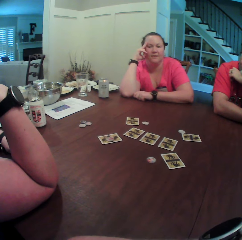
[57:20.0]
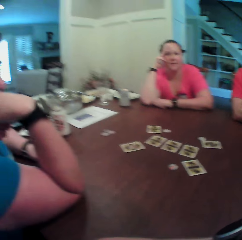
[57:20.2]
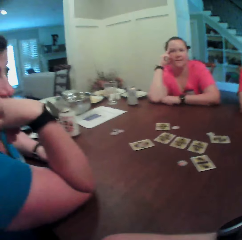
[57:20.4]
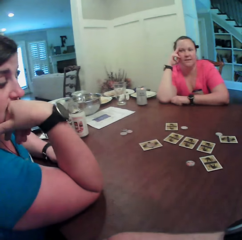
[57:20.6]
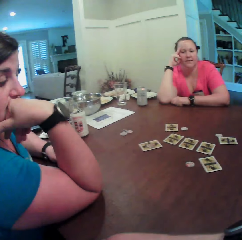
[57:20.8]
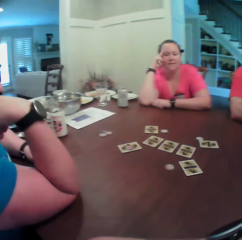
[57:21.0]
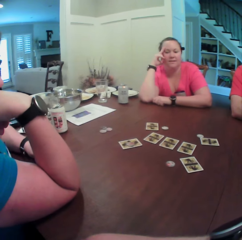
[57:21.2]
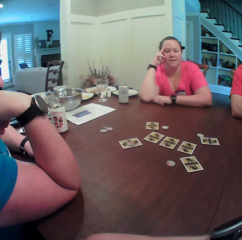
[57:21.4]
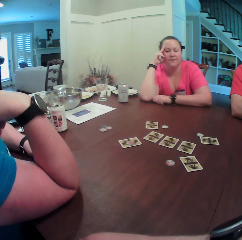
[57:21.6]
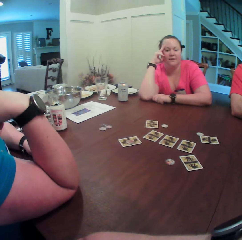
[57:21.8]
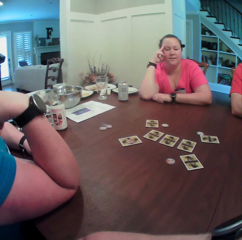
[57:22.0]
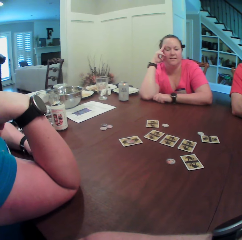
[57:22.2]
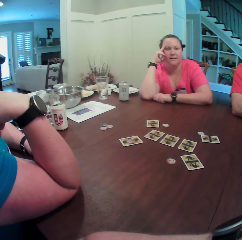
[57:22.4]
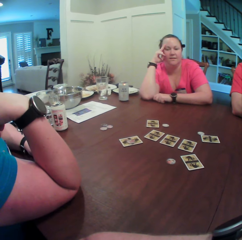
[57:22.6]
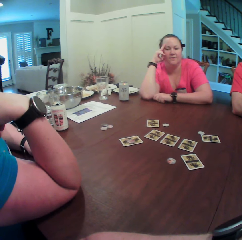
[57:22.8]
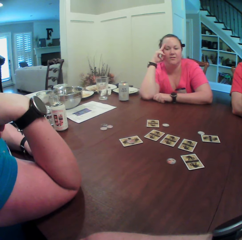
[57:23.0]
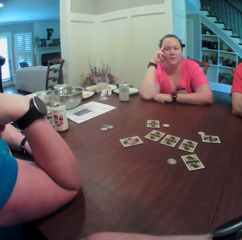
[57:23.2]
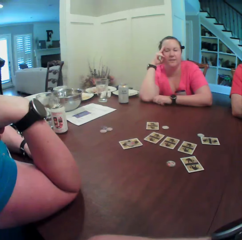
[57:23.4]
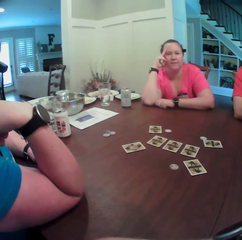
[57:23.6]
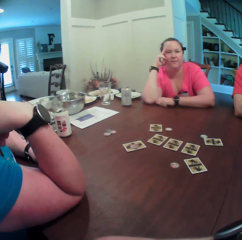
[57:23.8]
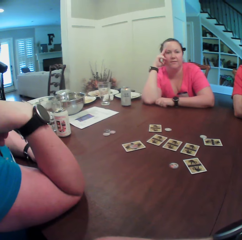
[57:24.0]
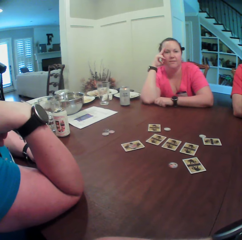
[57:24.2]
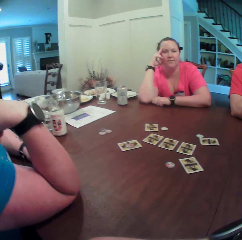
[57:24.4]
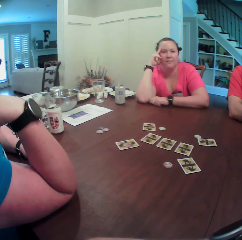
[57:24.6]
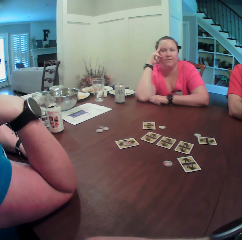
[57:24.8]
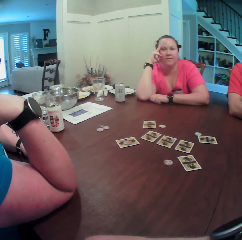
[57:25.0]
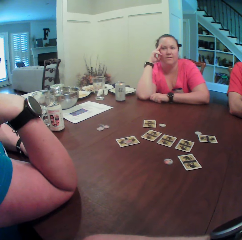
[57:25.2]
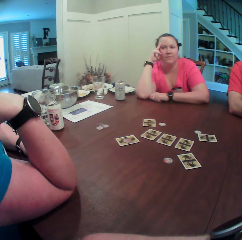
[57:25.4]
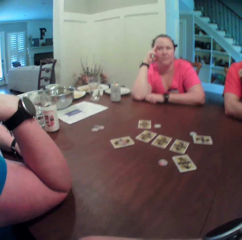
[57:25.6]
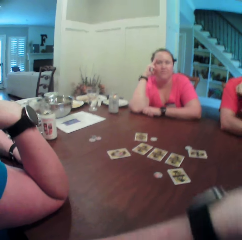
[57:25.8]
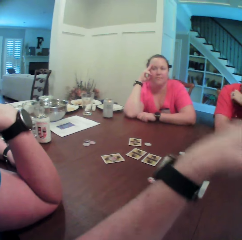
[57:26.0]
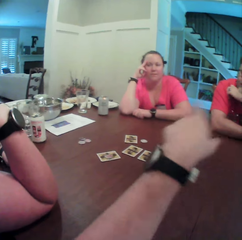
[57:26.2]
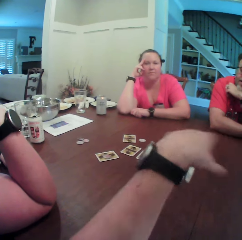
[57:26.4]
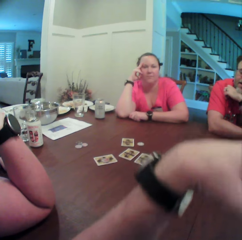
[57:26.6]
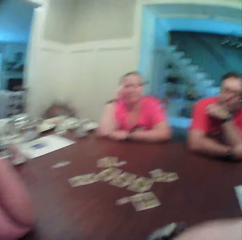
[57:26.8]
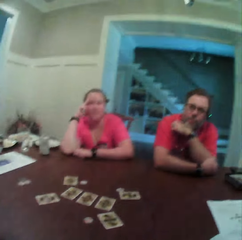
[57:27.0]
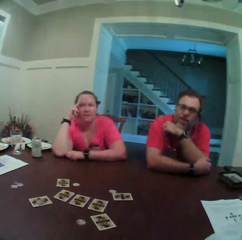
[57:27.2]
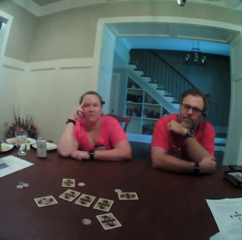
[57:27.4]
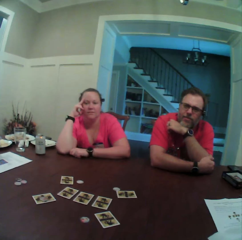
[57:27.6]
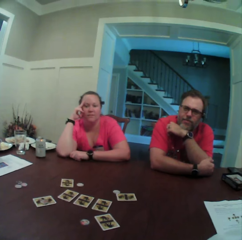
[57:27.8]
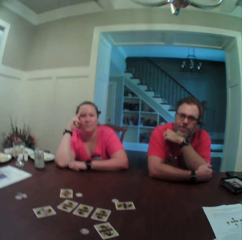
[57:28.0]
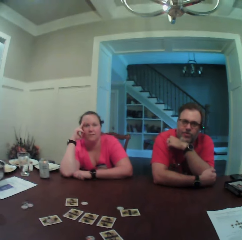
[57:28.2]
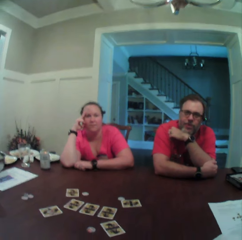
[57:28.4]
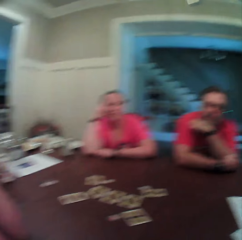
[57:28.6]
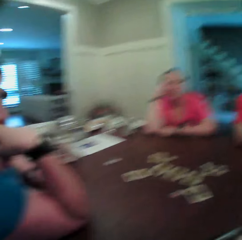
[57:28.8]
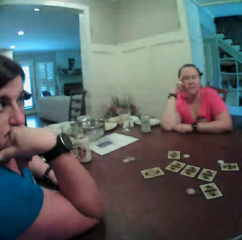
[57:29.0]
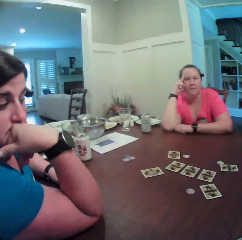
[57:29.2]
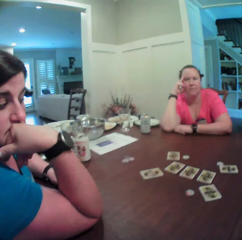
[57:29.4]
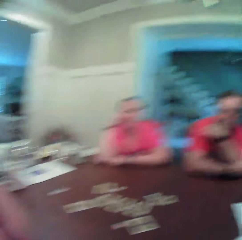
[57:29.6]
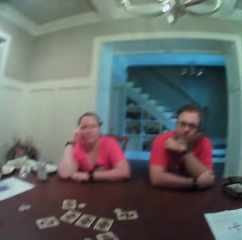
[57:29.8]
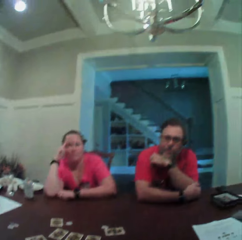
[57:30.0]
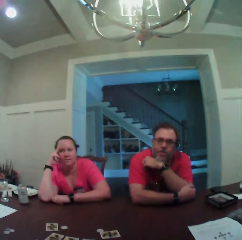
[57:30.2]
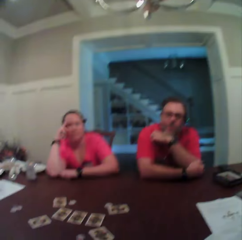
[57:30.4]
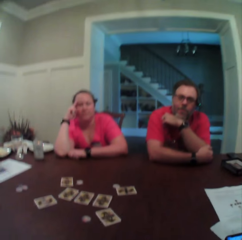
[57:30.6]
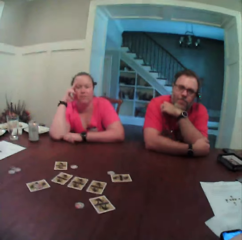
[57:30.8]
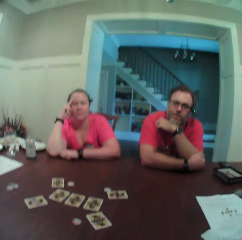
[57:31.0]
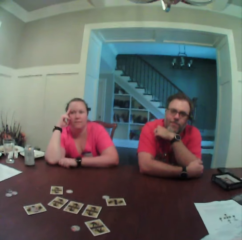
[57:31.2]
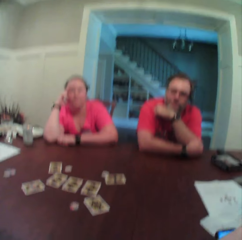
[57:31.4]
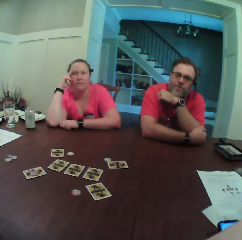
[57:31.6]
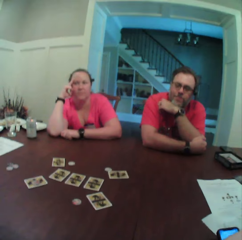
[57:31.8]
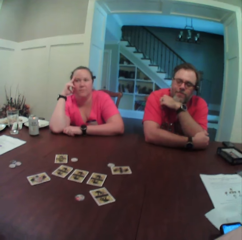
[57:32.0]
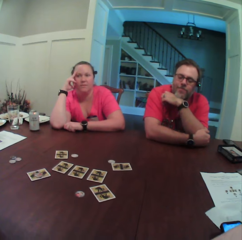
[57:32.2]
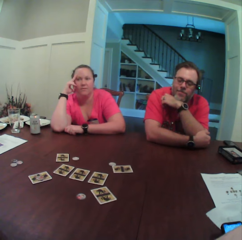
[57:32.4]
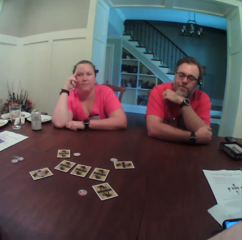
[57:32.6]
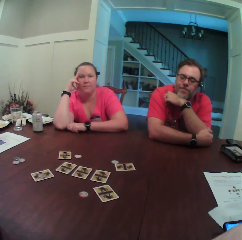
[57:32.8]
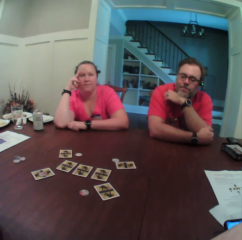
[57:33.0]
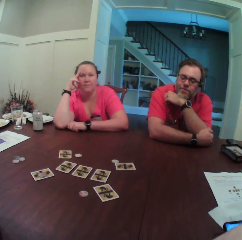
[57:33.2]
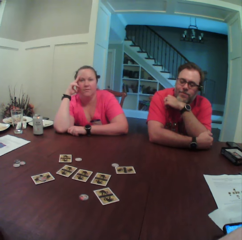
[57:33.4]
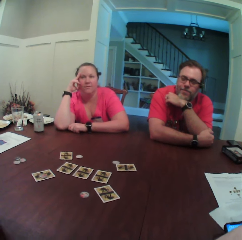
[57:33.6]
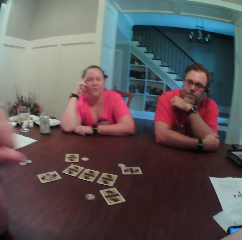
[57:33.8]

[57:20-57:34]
The camera wearer points towards a woman. They look around the apartment. They turn toward another woman. They turn towards the first woman and a man. They stare at the man.

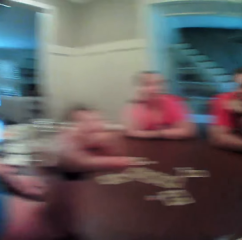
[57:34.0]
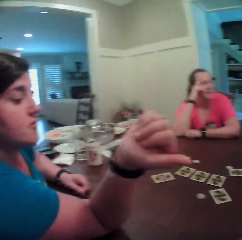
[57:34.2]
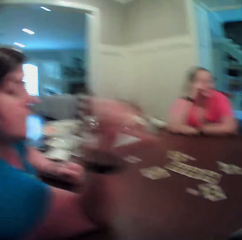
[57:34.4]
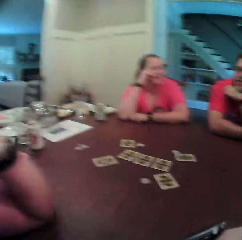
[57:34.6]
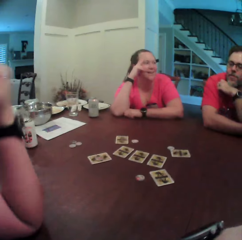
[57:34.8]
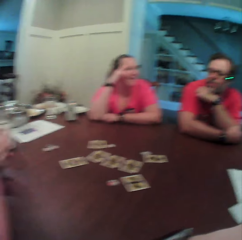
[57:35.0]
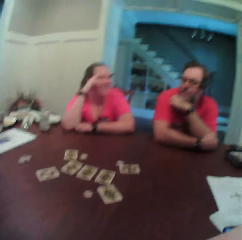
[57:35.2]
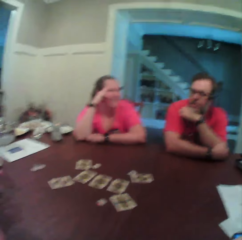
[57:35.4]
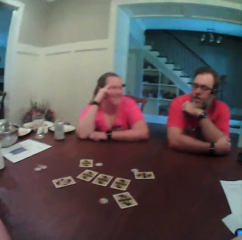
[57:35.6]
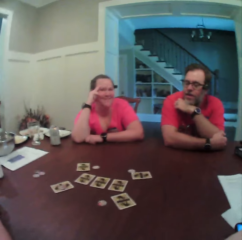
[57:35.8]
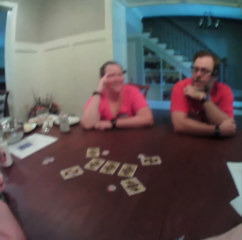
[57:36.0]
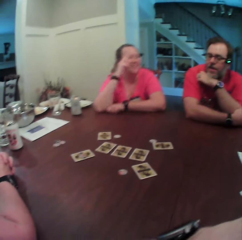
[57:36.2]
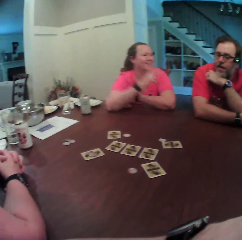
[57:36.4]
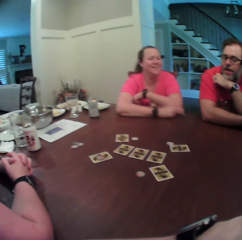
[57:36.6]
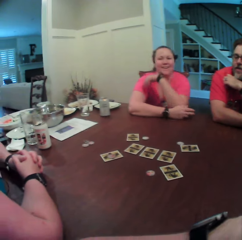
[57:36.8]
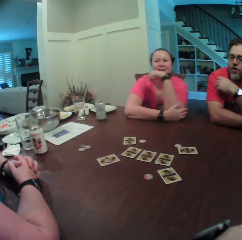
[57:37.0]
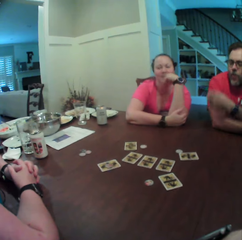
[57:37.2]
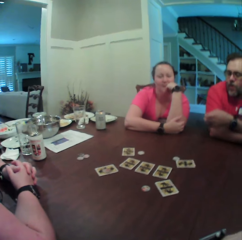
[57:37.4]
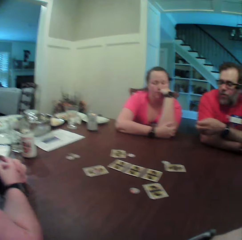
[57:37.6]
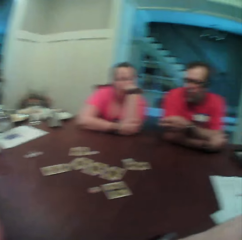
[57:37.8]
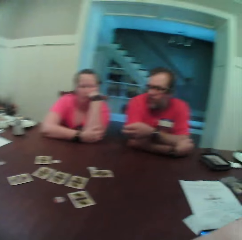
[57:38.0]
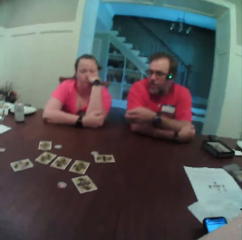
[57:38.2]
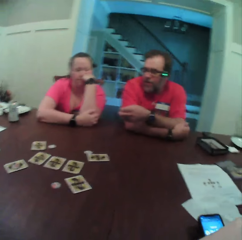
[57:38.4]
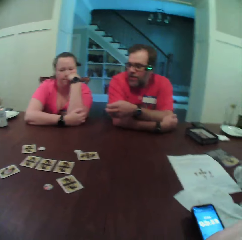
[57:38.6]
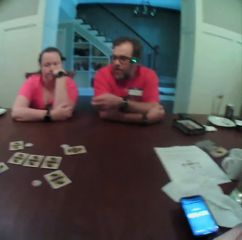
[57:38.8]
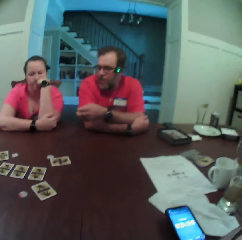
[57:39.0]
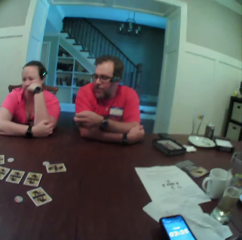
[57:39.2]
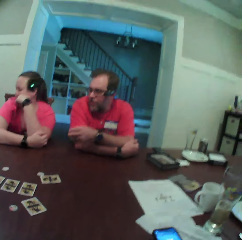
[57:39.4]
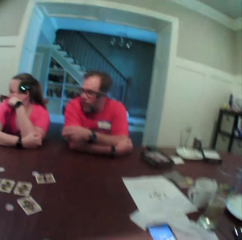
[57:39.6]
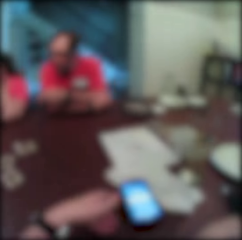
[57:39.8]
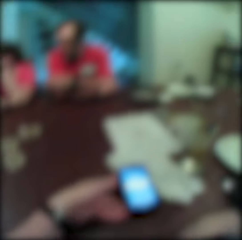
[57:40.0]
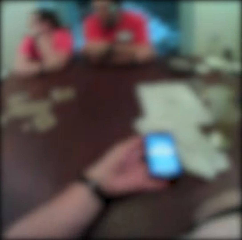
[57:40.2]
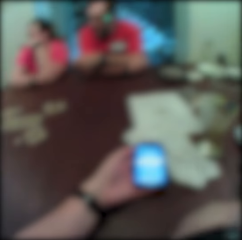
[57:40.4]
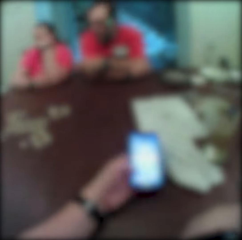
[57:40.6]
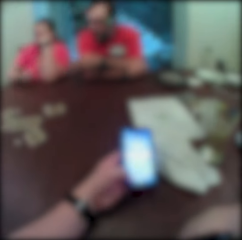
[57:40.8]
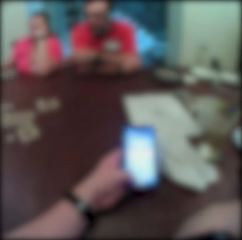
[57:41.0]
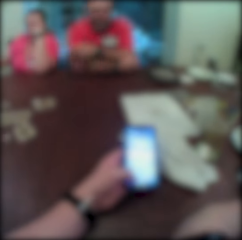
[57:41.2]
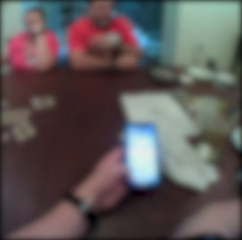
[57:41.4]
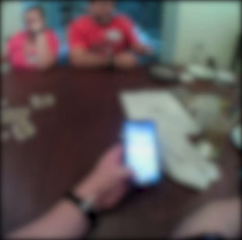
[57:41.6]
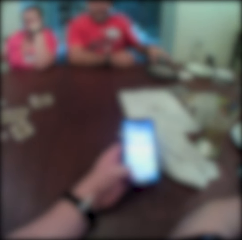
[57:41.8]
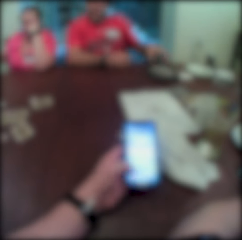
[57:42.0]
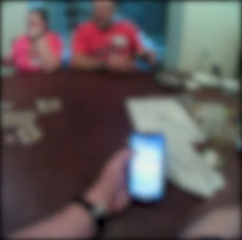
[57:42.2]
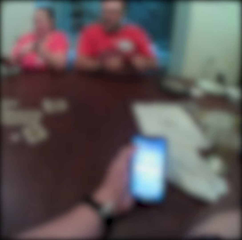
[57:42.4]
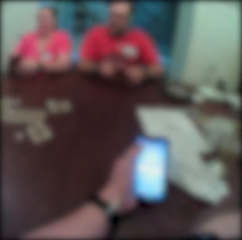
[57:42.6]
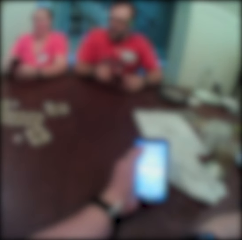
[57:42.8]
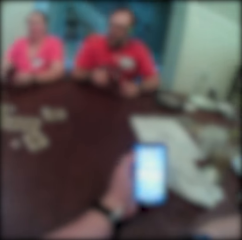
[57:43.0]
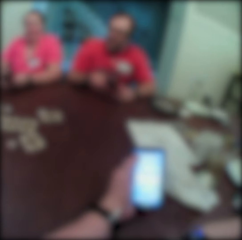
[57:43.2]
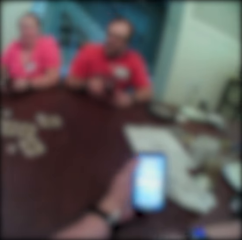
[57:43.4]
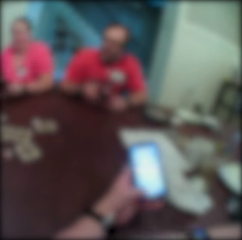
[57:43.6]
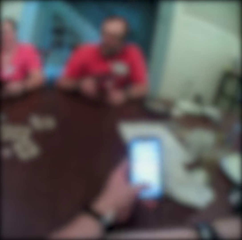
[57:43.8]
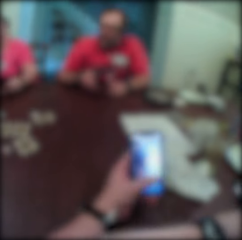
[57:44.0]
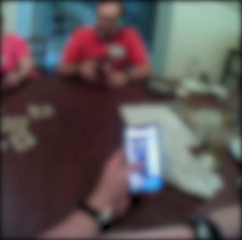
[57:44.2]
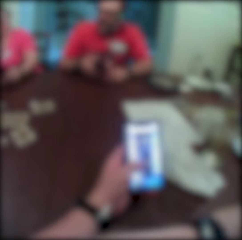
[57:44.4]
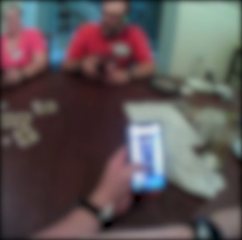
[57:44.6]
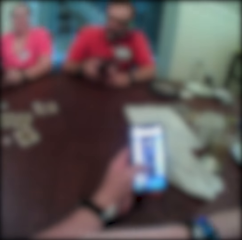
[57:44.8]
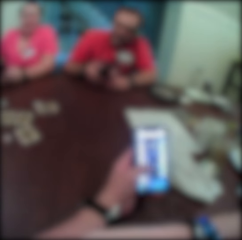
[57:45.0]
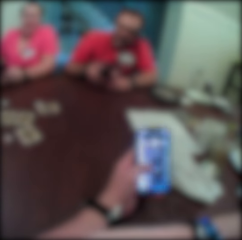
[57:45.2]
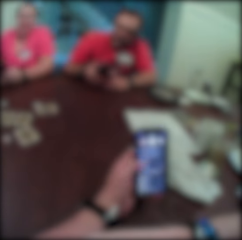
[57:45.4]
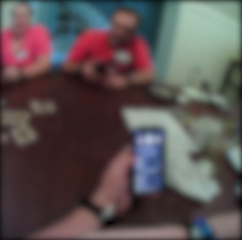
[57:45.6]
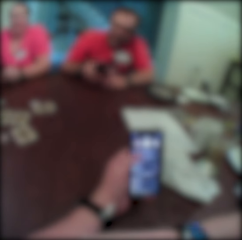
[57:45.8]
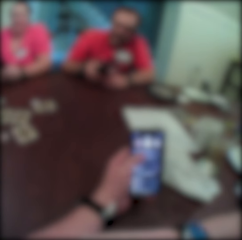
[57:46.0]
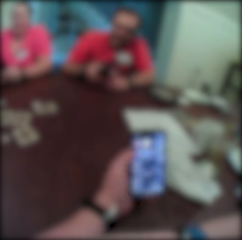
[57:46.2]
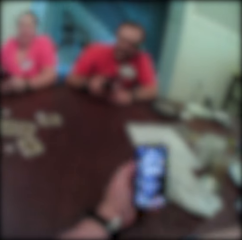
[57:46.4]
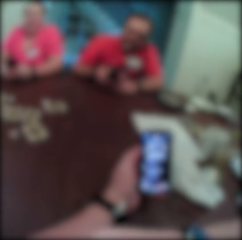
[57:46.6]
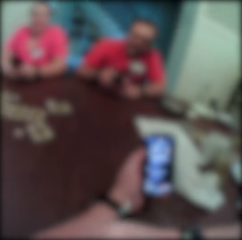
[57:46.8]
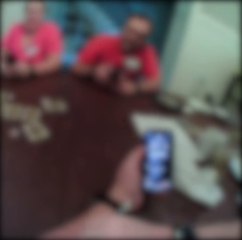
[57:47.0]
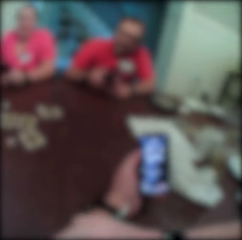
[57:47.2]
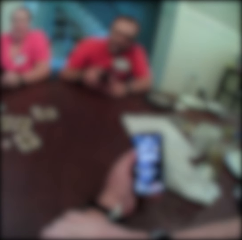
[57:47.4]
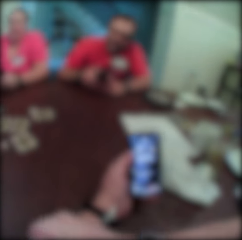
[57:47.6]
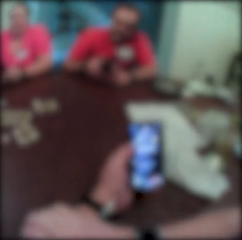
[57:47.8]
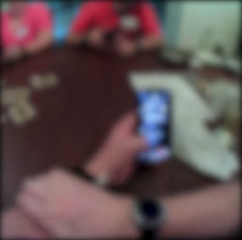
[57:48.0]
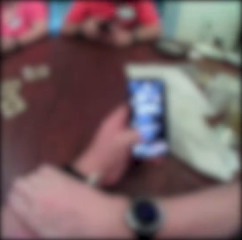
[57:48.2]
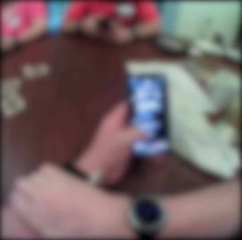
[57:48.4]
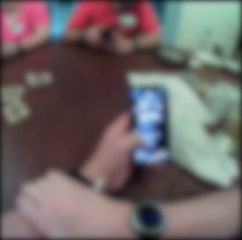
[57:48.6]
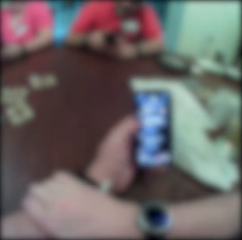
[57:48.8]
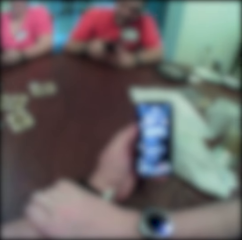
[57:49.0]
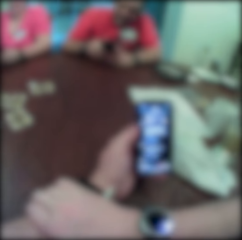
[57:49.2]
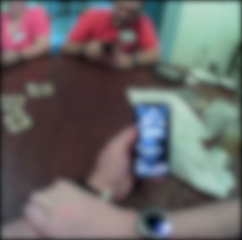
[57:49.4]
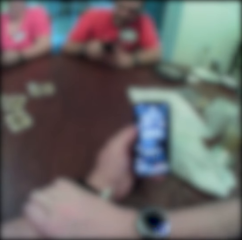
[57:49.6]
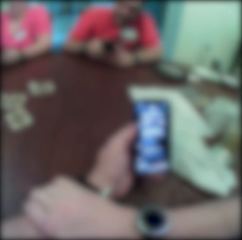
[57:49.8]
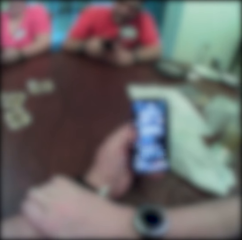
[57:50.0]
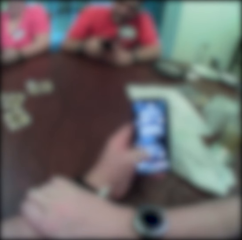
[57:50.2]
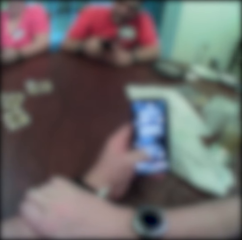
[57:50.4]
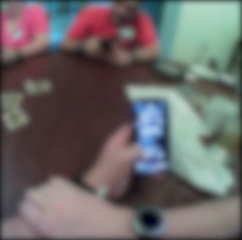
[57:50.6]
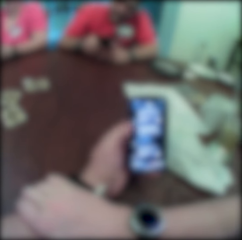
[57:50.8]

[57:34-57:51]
The camera wearer turns toward a woman. He turns towards another woman and a man. The other woman places her right hand on the table and touches her mouth with her left hand. The man converses with the camera wearer. The camera wearer picks up his phone on the table with his left hand. He uses the phone. The man picks up his phone on the table with his left hand. The other woman picks up her phone on the table with her right hand. The camera wearer operates his phone with his left hand.
